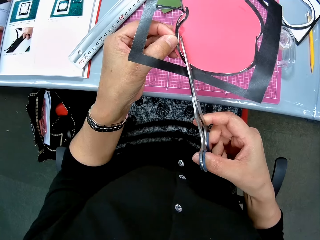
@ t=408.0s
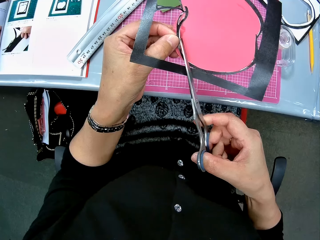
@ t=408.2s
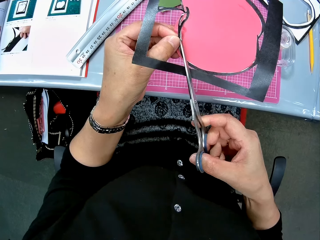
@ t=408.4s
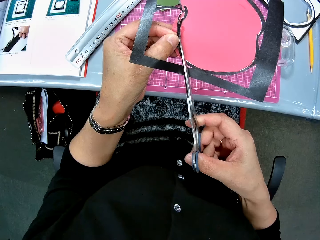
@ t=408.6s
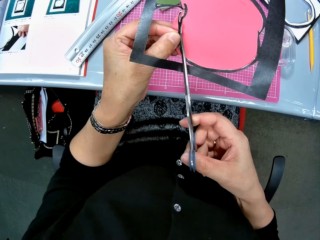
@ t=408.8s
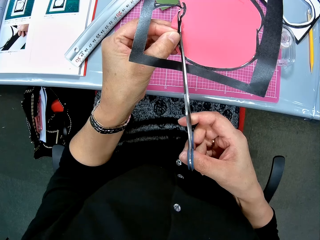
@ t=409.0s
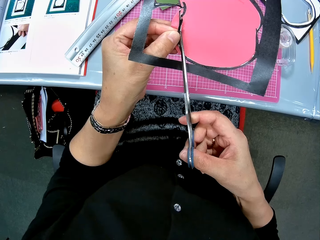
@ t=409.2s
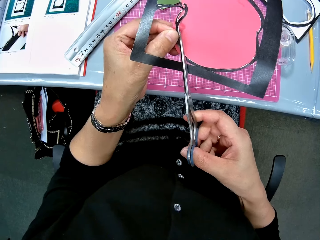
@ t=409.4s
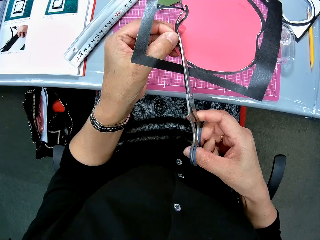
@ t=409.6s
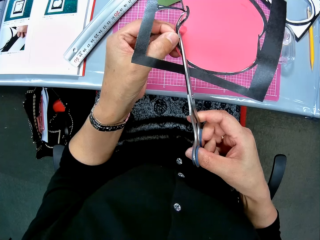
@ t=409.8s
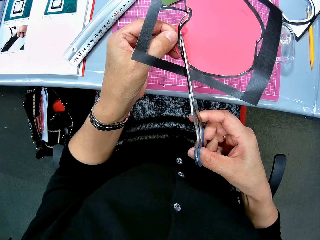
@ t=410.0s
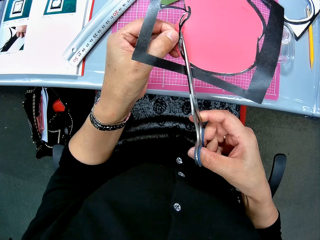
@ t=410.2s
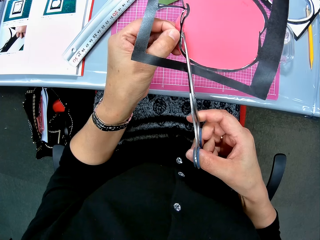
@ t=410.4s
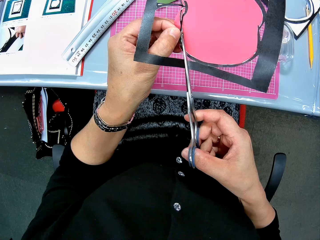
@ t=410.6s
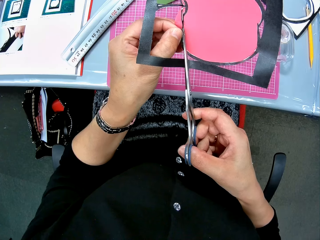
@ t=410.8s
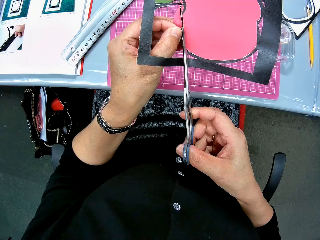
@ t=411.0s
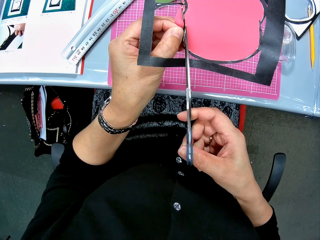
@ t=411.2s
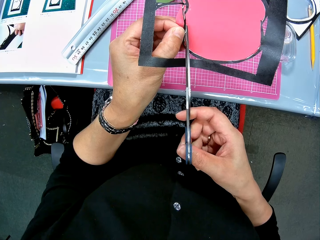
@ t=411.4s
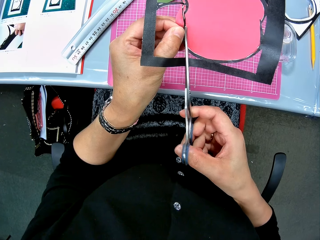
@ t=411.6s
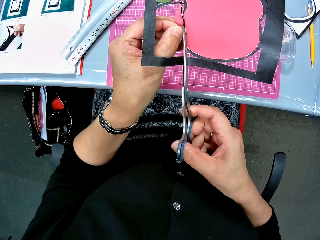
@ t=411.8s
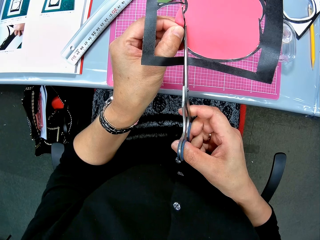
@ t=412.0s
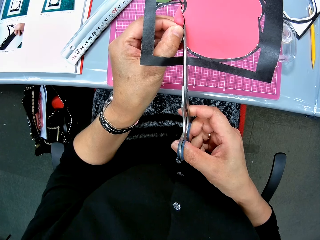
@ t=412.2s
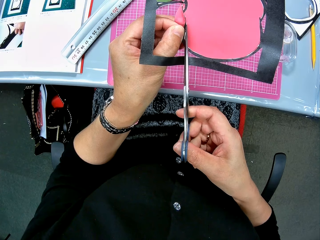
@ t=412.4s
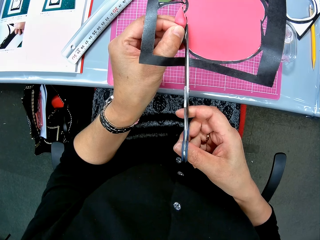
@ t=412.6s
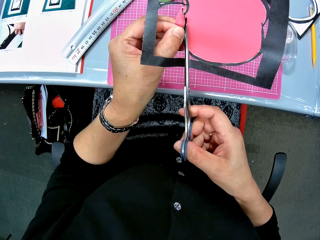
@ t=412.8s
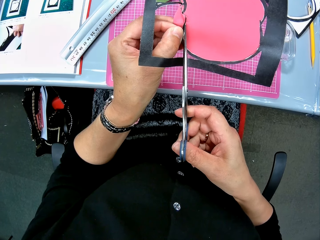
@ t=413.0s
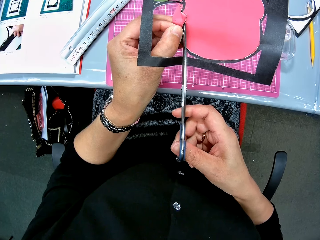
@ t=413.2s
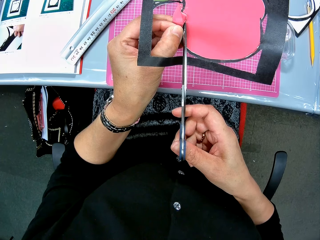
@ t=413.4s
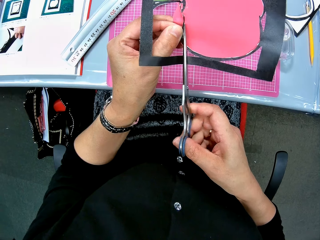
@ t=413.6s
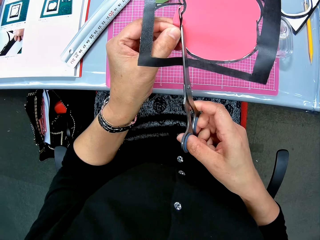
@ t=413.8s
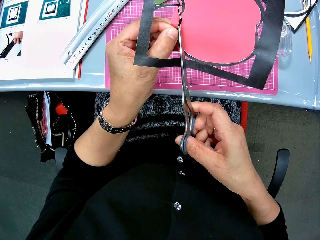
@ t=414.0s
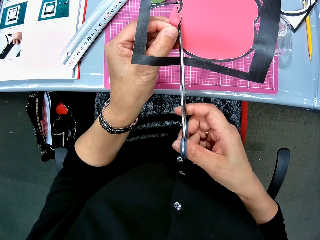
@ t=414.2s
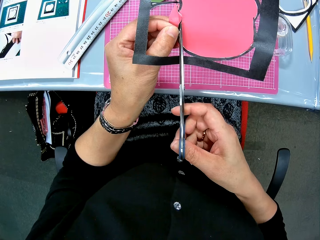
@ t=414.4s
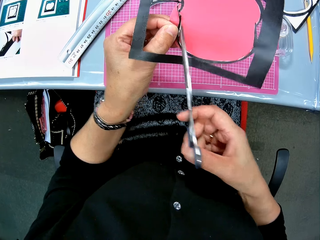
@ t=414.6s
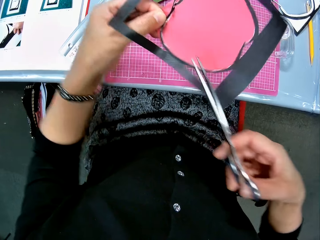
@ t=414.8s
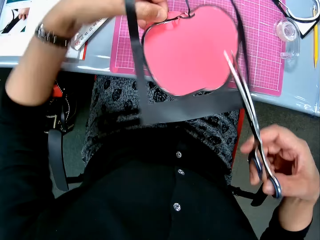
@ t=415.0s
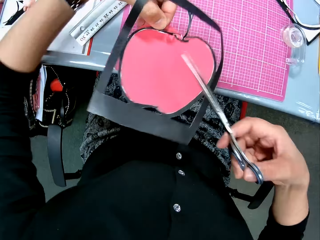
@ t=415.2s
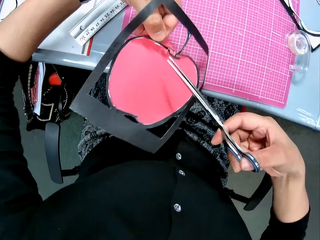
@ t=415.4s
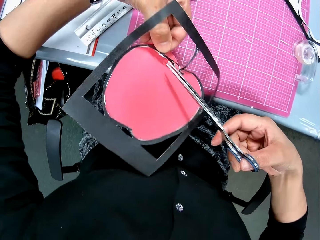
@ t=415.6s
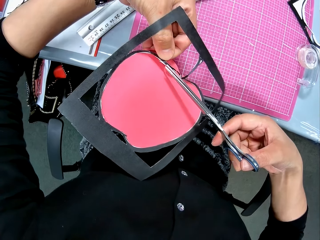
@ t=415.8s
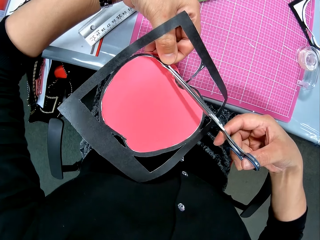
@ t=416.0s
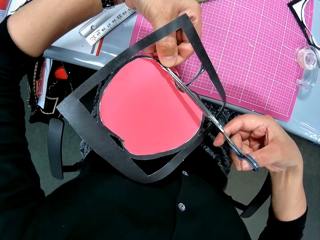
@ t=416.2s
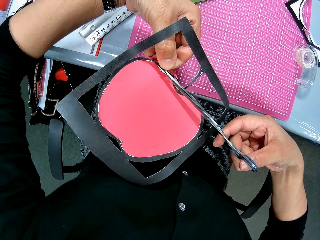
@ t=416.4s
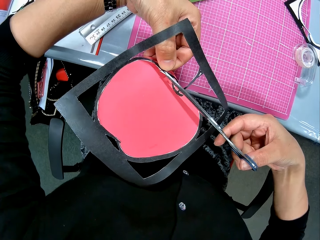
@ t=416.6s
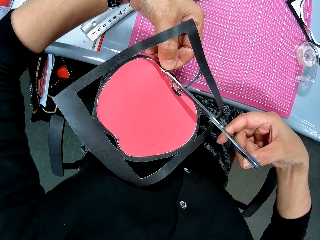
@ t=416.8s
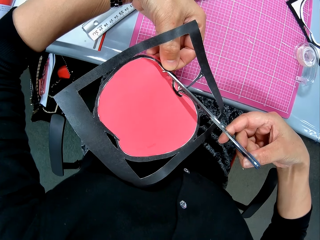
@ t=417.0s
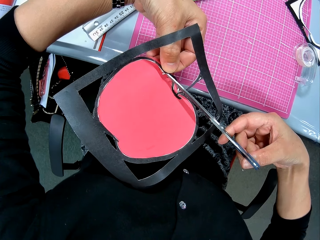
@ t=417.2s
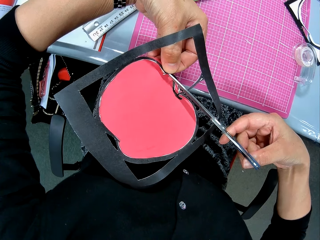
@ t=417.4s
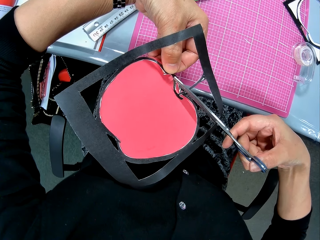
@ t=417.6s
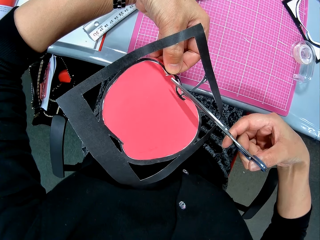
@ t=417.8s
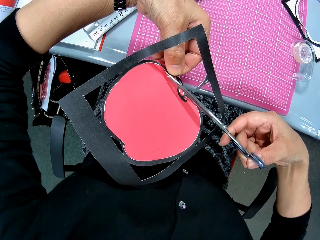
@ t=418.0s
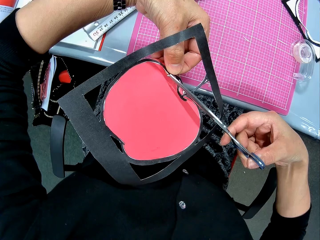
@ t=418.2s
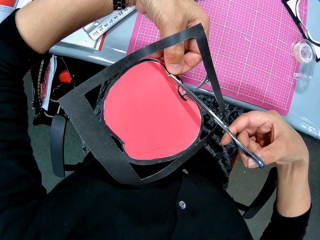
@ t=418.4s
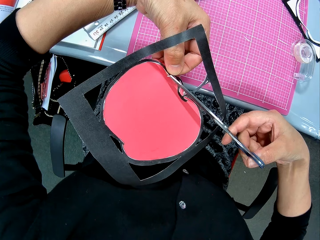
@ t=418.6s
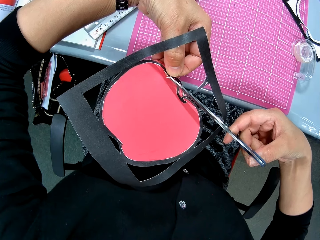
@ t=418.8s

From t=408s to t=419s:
The camera wearer cuts part of the crafting paper. They rotate the crafting paper. They cut the crafting paper.

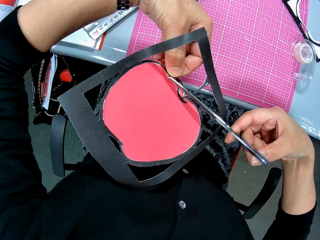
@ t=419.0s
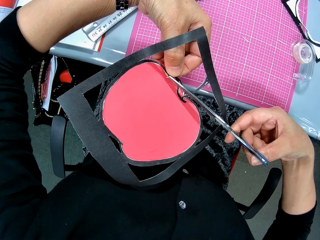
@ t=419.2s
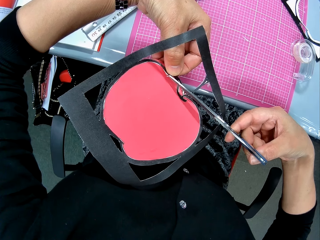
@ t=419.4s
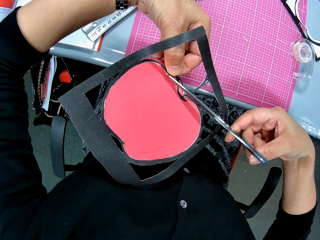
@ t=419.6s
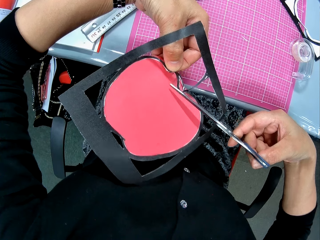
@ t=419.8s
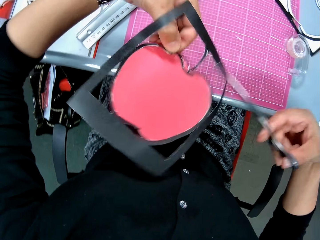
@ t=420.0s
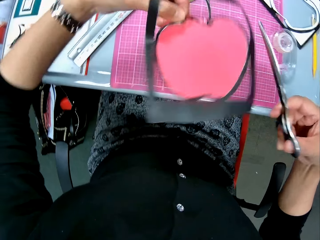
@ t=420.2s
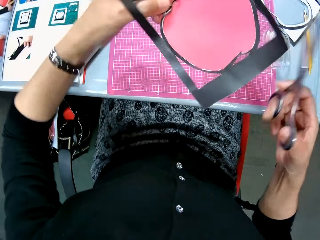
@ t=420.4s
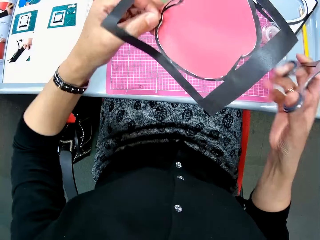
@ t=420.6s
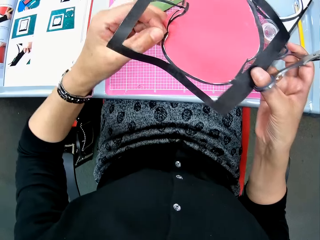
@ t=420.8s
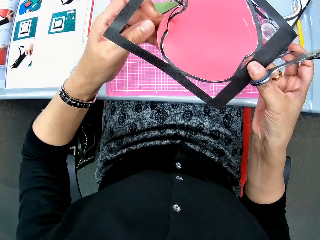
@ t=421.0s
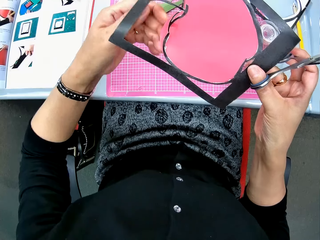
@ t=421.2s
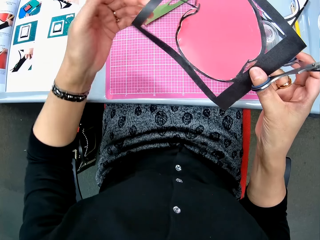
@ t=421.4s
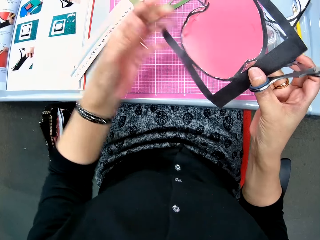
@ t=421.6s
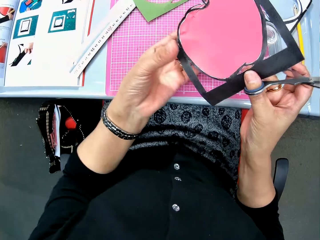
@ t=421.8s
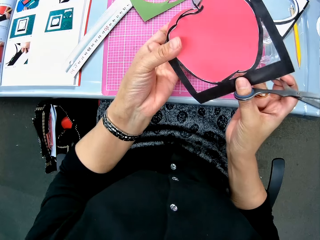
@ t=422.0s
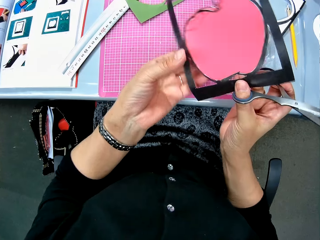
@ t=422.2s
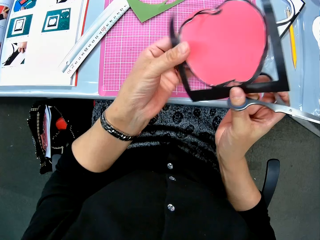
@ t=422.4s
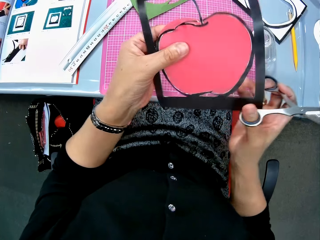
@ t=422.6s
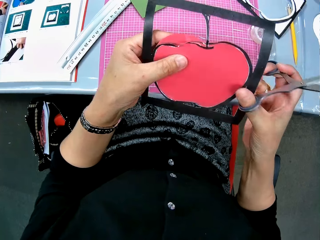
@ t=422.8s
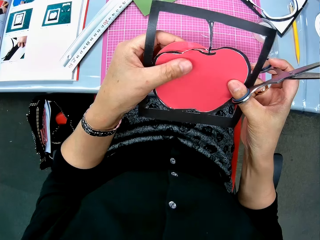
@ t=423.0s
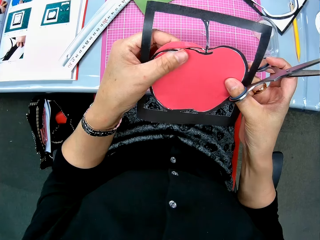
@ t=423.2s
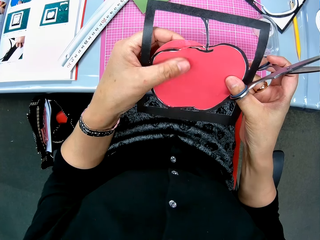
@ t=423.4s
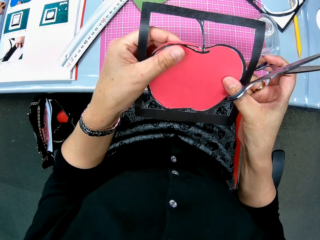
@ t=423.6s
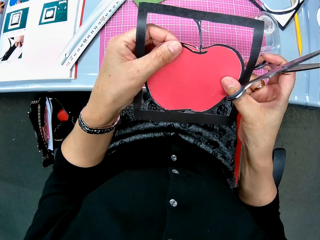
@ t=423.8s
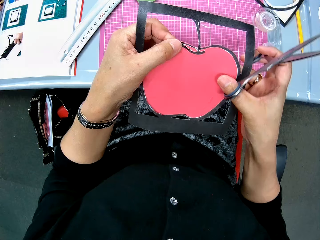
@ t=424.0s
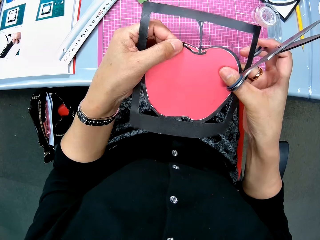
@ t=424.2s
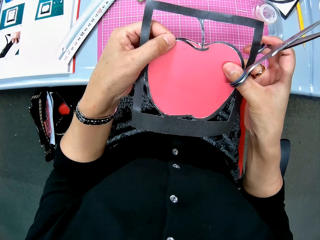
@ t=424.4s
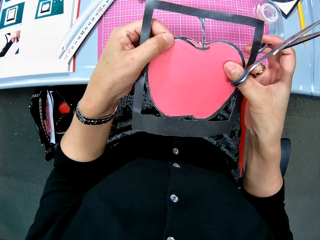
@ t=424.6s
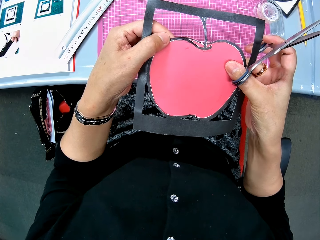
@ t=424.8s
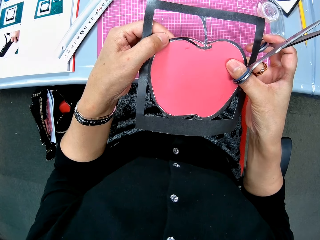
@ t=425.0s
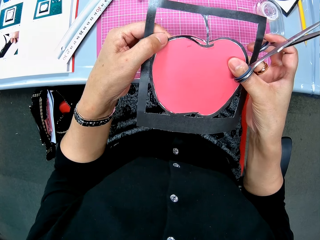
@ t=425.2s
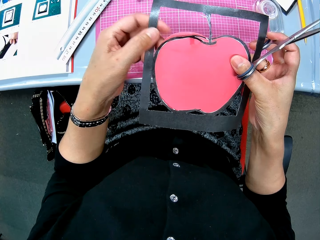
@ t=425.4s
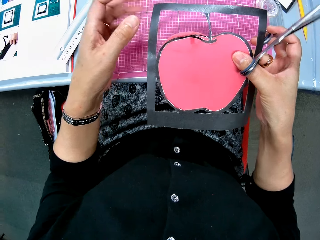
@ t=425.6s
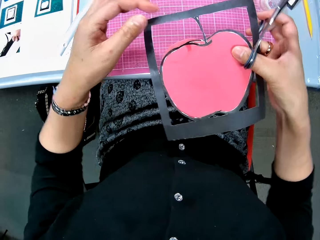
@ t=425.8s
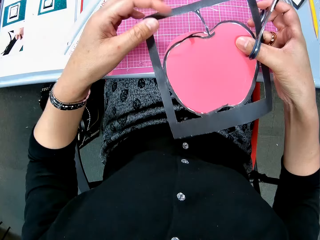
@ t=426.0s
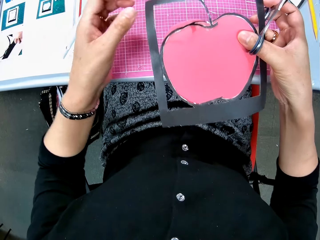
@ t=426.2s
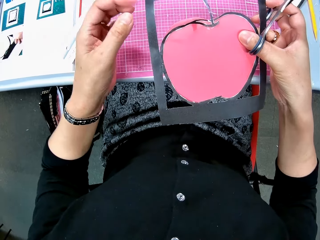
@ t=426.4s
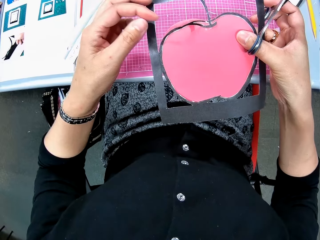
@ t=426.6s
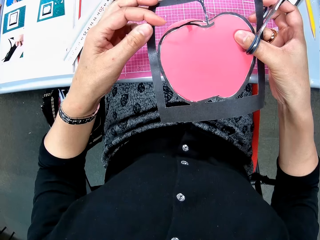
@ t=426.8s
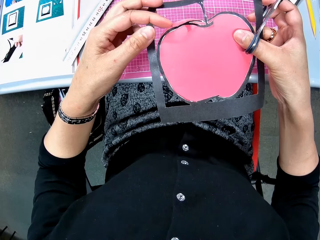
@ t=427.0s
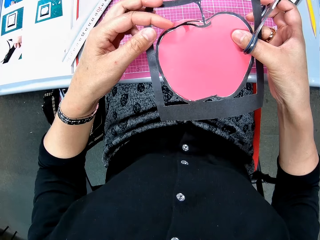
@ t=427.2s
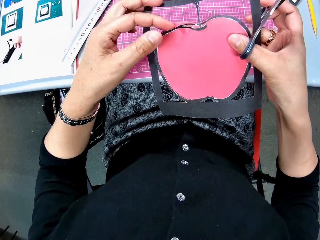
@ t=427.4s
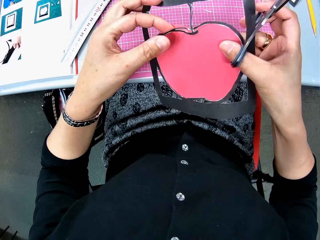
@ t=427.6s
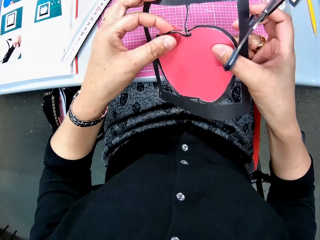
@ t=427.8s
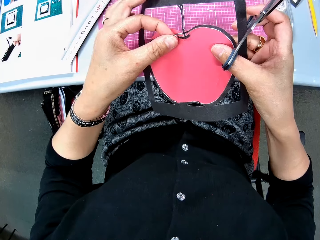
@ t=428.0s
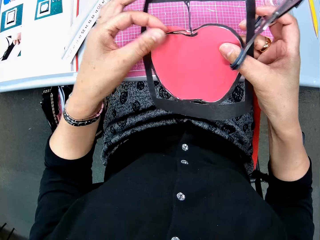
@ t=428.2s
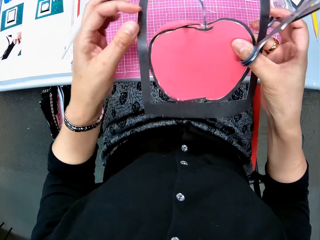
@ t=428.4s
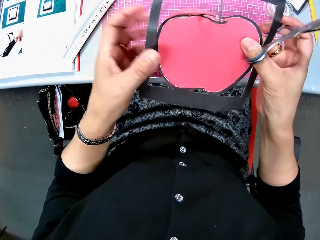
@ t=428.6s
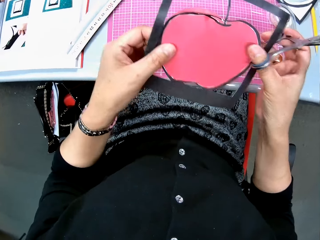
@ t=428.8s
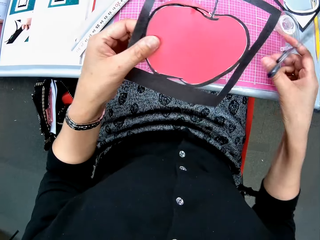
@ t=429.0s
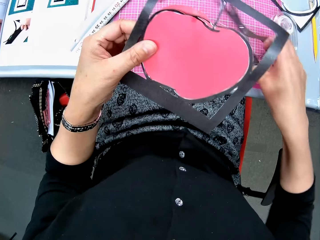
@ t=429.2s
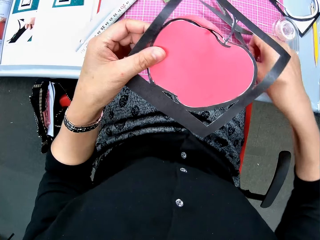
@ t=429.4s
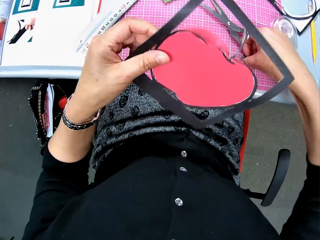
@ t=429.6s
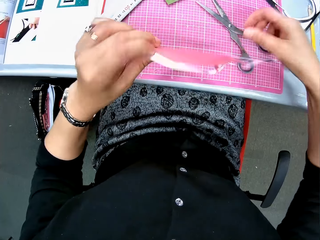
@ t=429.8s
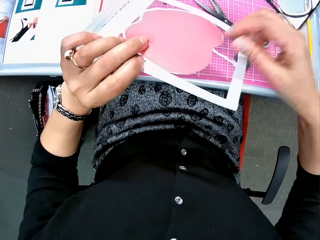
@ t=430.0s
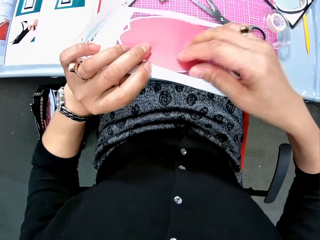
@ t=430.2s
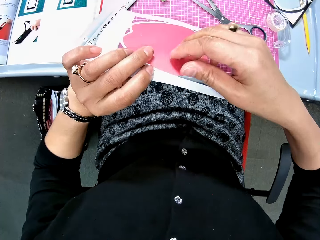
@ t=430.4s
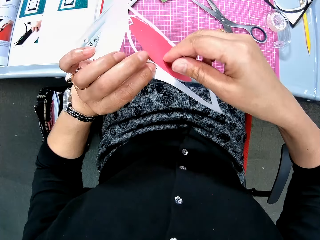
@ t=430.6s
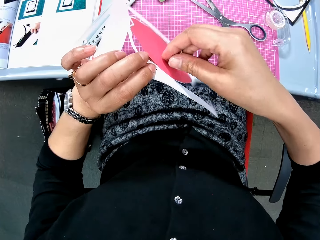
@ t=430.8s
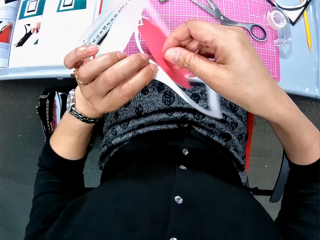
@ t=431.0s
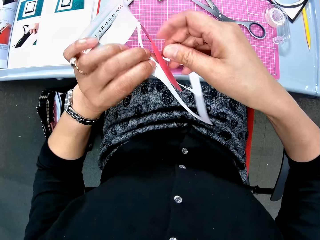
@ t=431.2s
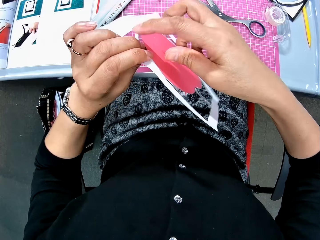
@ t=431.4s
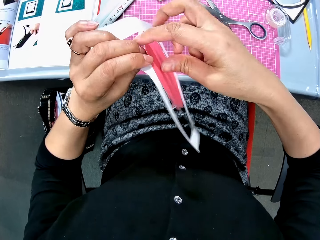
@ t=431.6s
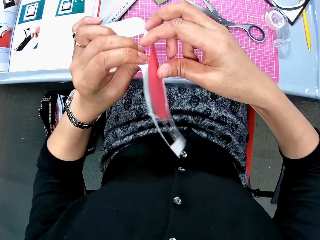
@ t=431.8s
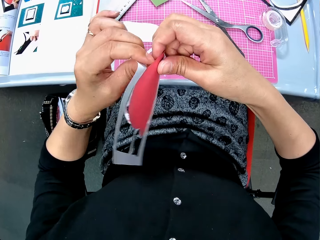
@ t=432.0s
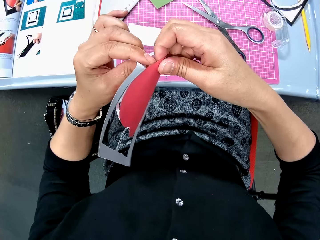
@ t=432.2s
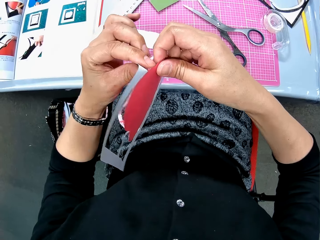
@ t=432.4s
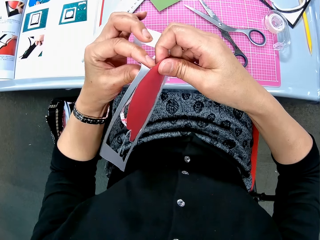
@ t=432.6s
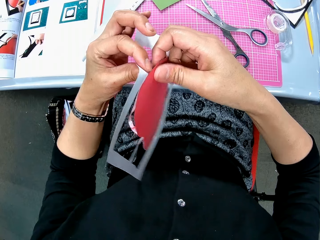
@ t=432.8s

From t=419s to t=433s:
The camera wearer rotates the crafting paper. They hold the art paper with both hands. They look at the crafting paper. They drop the scissors on the pink sheet. They check the crafting paper. They peel part of the apple cut-shape in the art paper.
